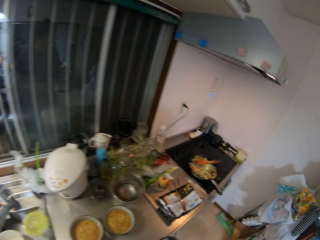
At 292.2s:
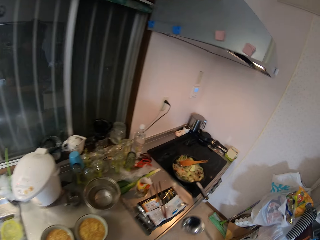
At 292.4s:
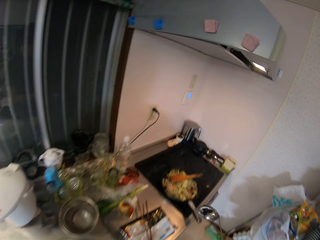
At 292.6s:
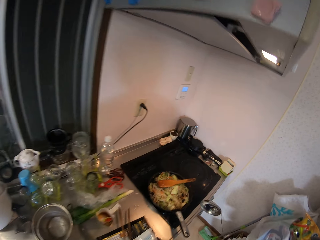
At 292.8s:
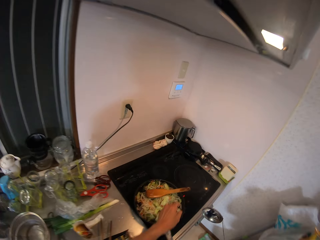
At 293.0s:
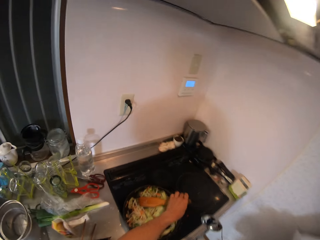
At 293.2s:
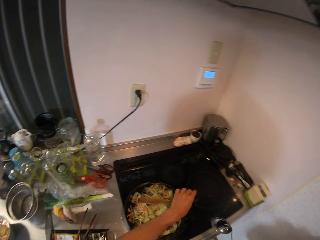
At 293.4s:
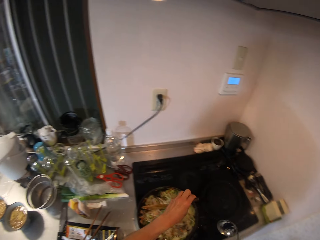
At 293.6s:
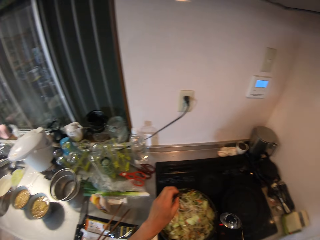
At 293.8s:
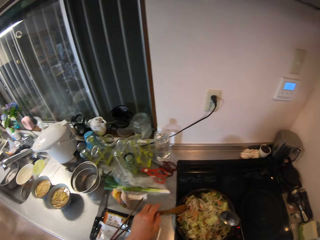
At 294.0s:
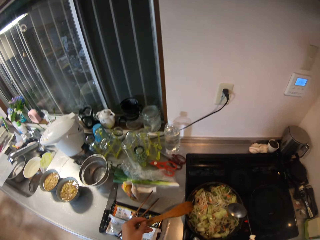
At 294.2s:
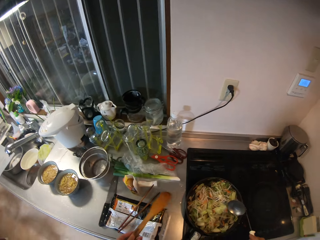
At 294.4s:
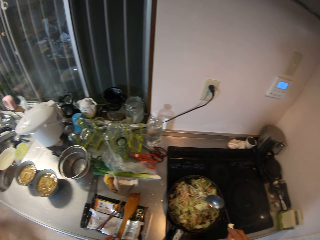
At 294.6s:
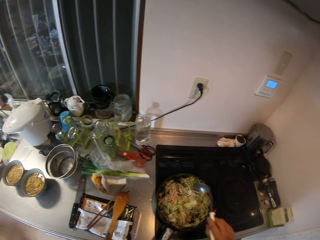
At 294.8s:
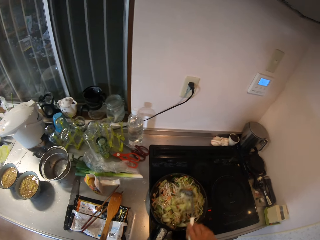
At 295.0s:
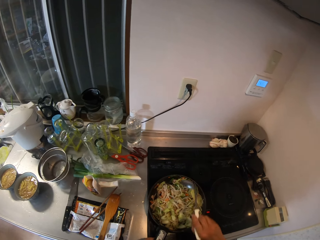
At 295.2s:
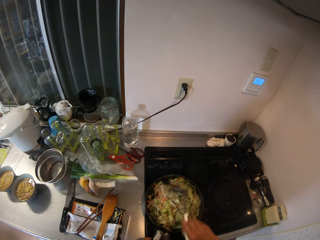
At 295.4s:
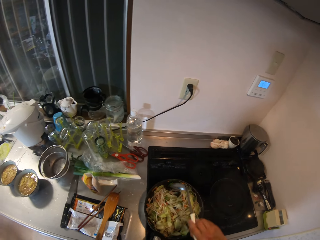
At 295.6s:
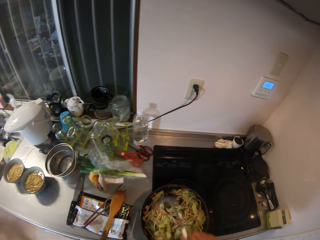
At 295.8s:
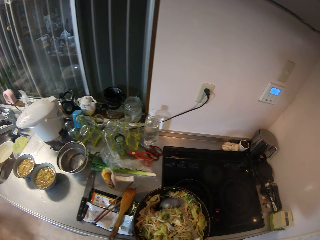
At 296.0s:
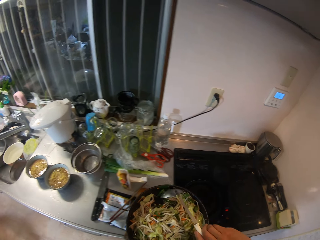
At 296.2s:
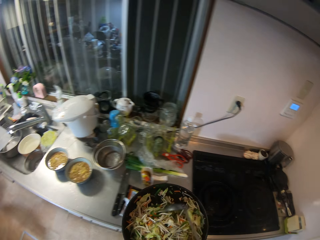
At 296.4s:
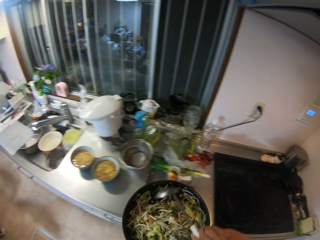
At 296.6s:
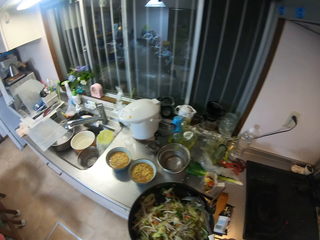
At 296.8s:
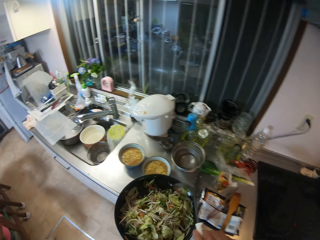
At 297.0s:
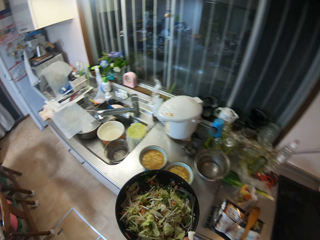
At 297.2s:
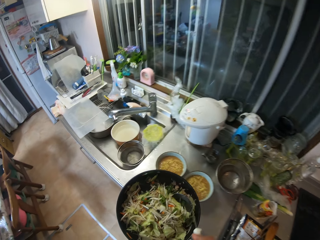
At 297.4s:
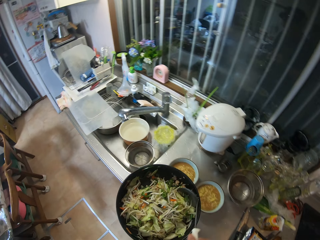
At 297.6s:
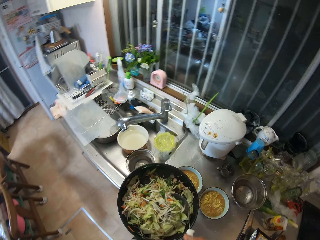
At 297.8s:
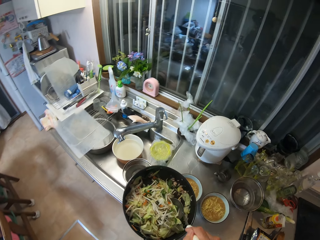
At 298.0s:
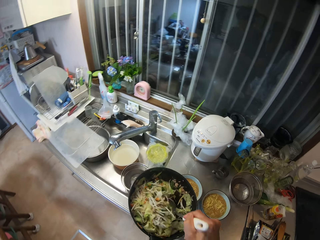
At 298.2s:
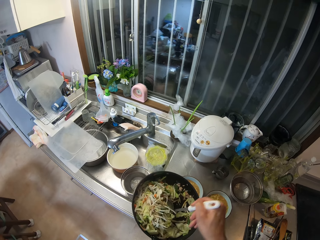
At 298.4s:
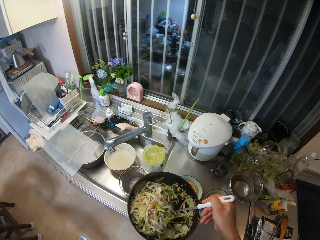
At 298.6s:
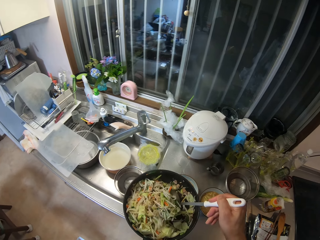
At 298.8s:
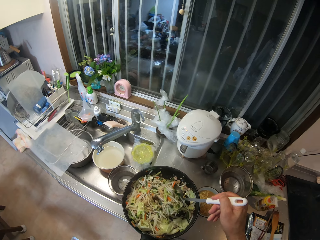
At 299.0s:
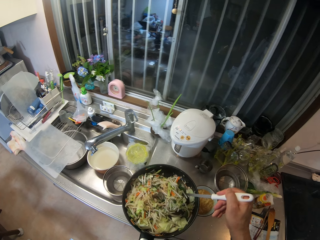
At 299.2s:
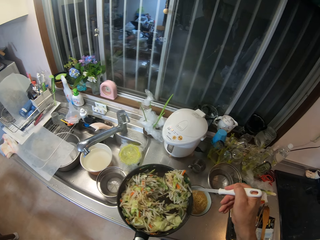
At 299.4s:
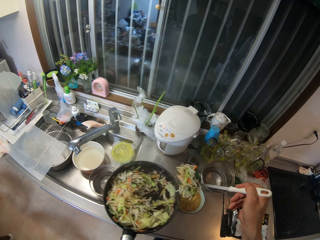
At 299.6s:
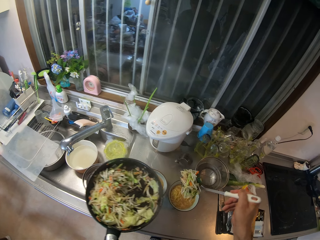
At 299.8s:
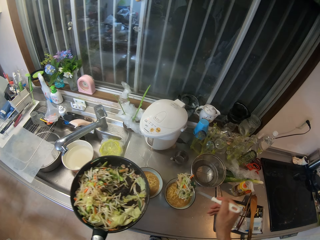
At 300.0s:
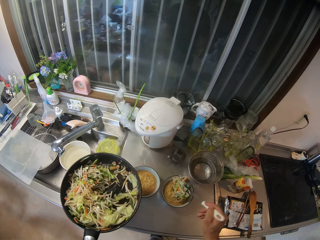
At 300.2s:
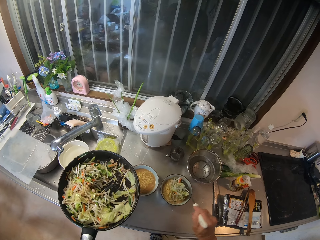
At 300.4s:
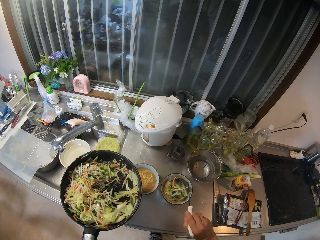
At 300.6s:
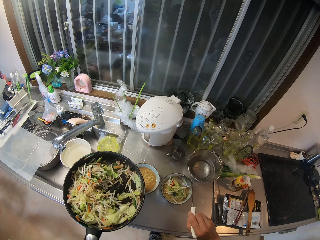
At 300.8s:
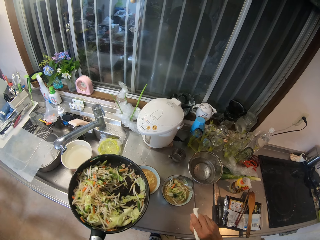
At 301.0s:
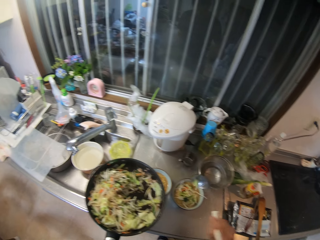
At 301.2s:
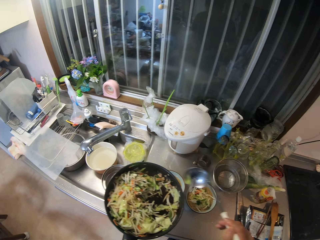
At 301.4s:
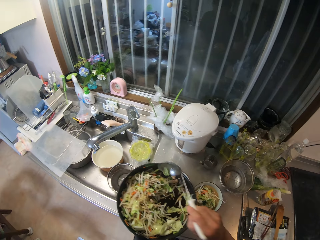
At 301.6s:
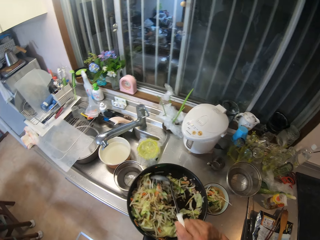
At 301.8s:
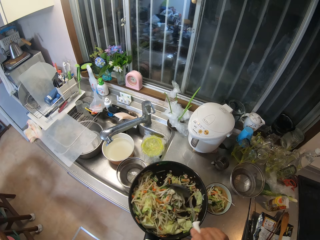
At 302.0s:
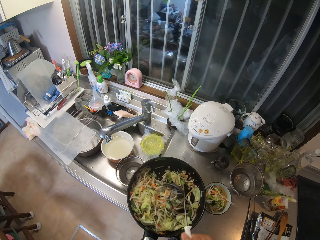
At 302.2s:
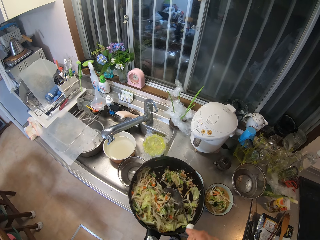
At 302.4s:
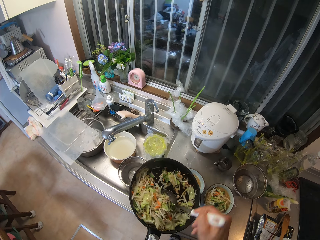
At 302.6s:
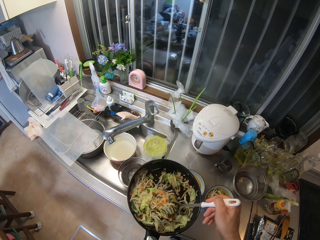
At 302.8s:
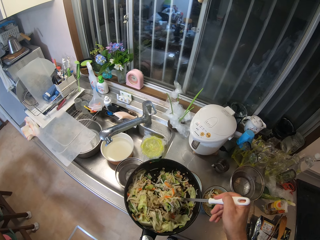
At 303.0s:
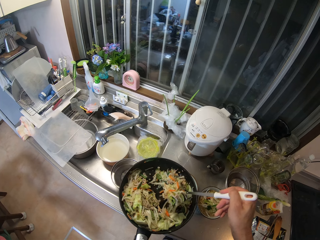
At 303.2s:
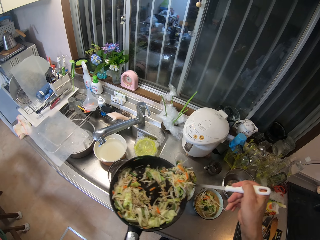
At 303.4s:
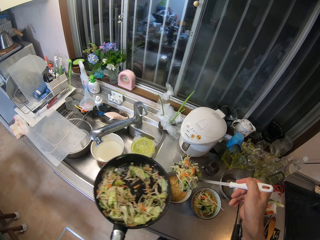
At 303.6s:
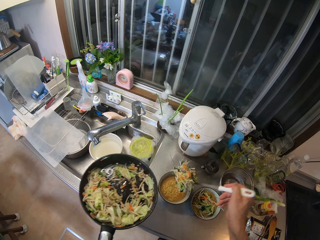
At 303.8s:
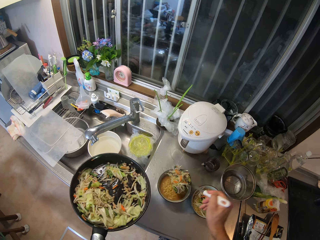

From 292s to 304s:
The camera wearer holds the wooden spatula. She removes the wooden turner from the frying pan. She places the wooden spatula on the table. She stirs the vegetable in the frying pan with the cooking spoon or serving spoon in her right hand. She takes off the frying pan from the cooker. She stirs the food with the serving spoon. She walks around the kitchen. She stirs the food with the serving spoon again. She picks the food. She puts some vegetable in the frying pan into the two soup bowls of noodles. She picks the food with the serving spoon.

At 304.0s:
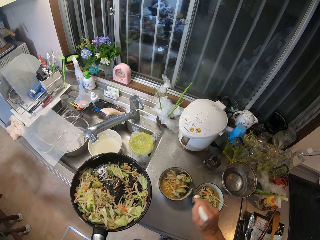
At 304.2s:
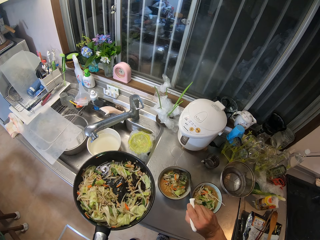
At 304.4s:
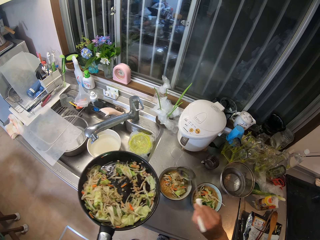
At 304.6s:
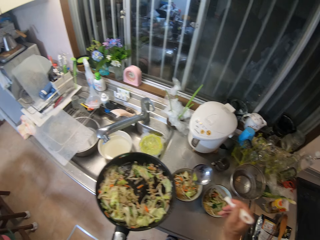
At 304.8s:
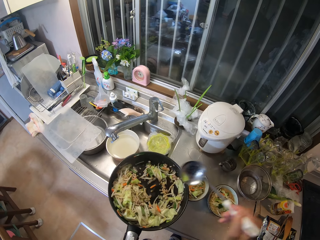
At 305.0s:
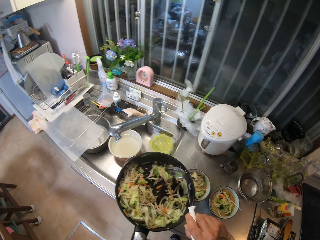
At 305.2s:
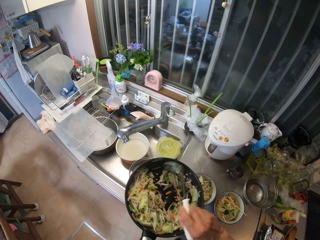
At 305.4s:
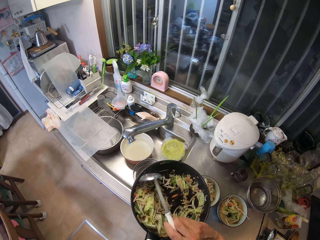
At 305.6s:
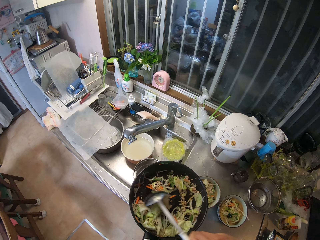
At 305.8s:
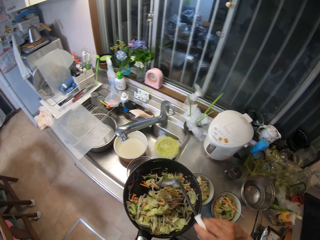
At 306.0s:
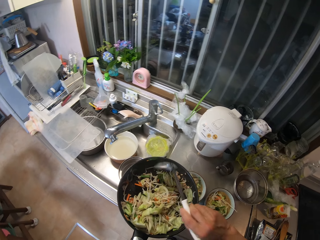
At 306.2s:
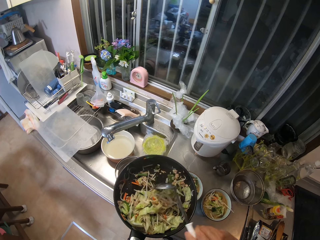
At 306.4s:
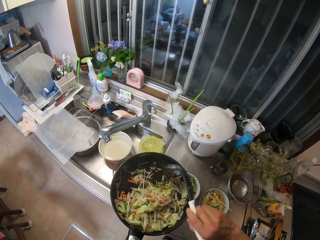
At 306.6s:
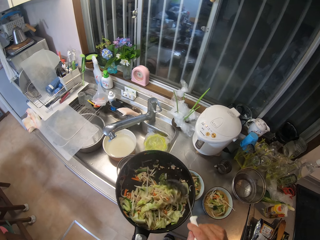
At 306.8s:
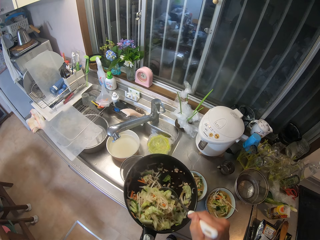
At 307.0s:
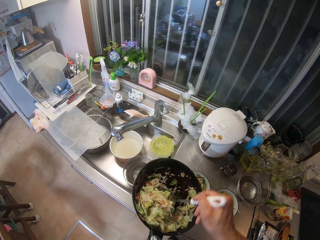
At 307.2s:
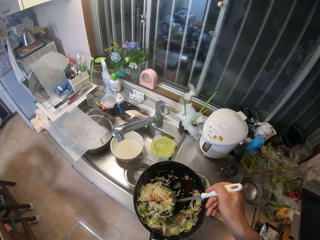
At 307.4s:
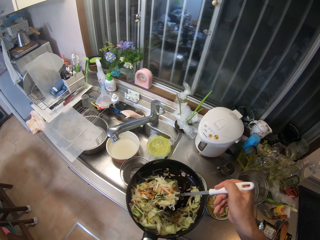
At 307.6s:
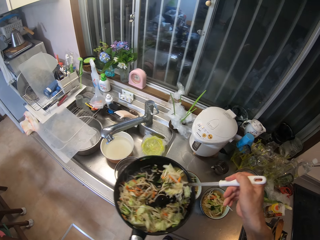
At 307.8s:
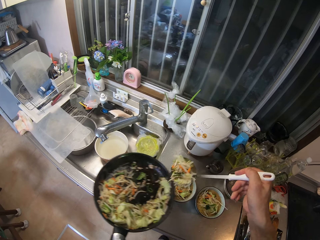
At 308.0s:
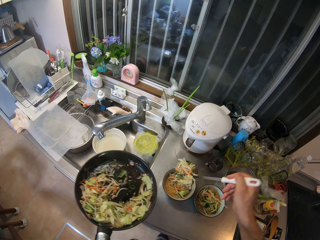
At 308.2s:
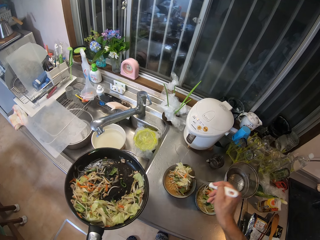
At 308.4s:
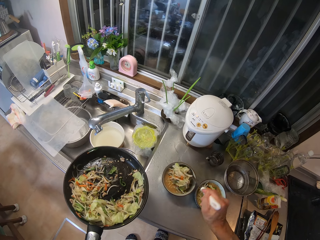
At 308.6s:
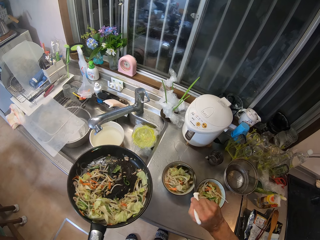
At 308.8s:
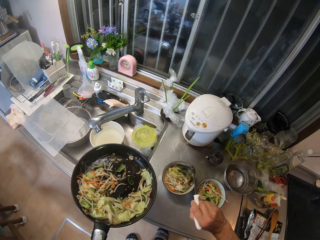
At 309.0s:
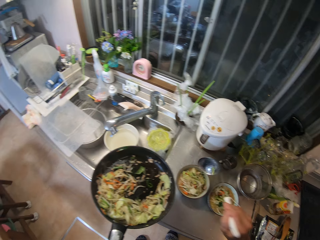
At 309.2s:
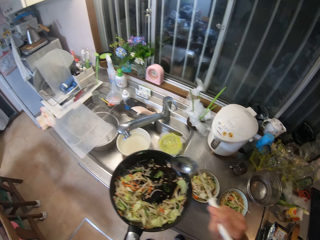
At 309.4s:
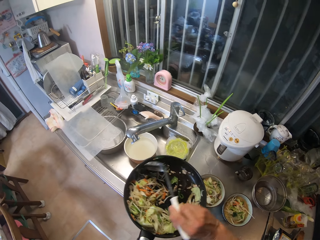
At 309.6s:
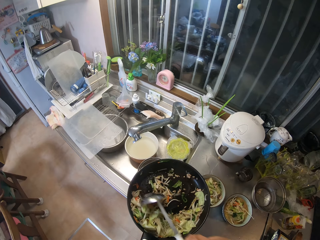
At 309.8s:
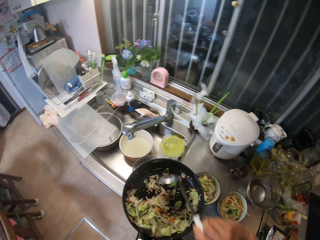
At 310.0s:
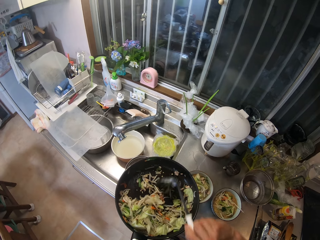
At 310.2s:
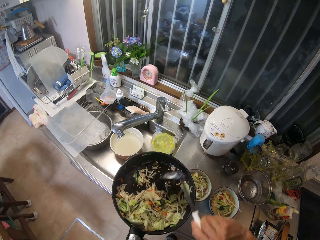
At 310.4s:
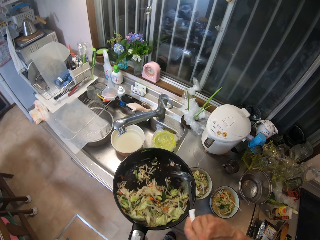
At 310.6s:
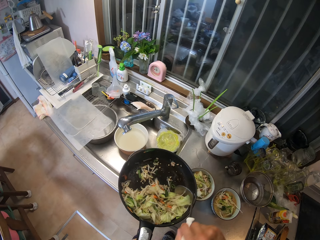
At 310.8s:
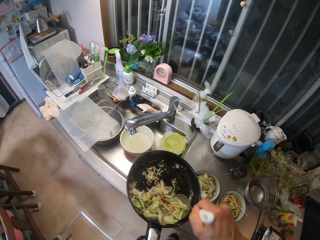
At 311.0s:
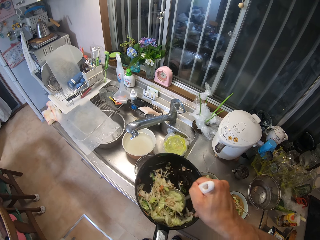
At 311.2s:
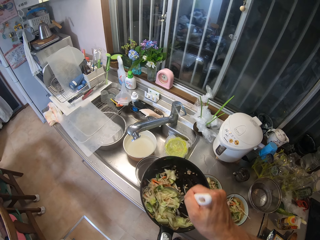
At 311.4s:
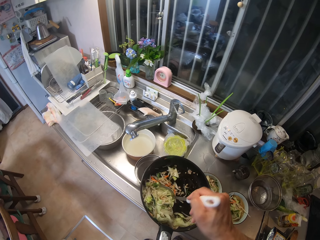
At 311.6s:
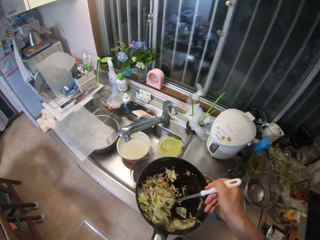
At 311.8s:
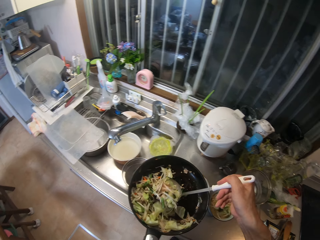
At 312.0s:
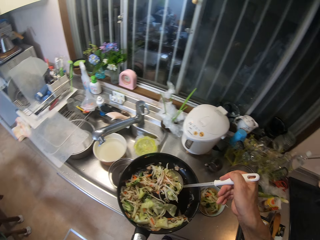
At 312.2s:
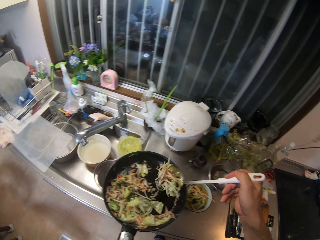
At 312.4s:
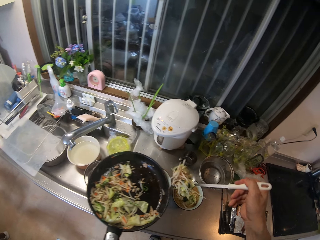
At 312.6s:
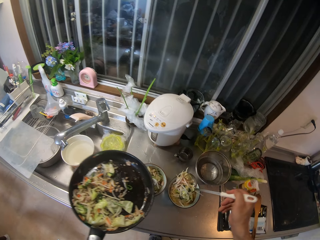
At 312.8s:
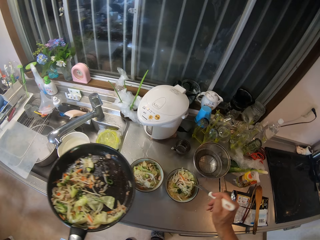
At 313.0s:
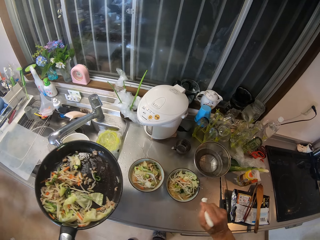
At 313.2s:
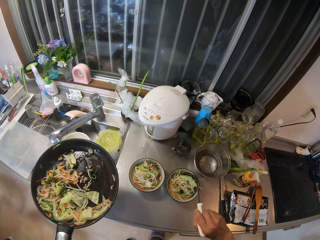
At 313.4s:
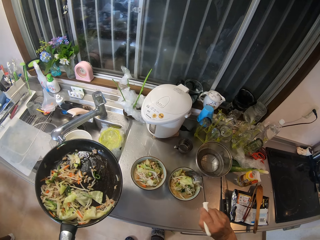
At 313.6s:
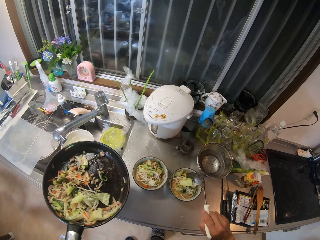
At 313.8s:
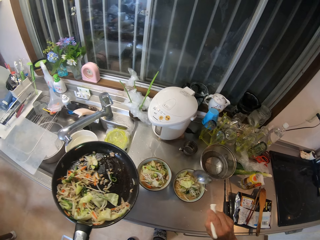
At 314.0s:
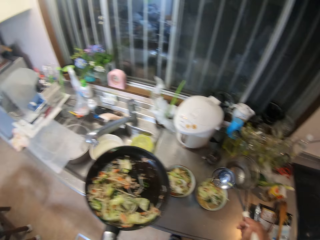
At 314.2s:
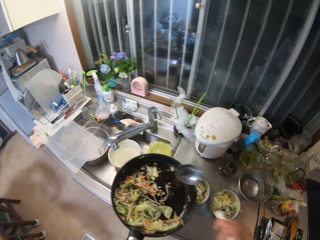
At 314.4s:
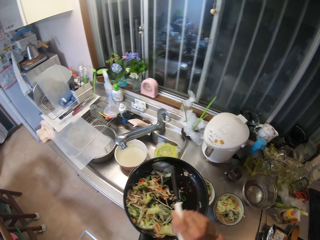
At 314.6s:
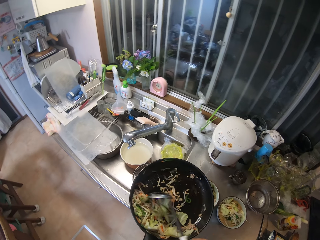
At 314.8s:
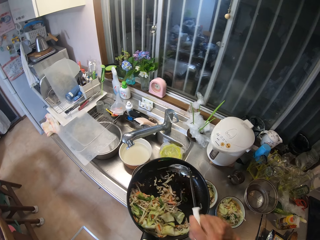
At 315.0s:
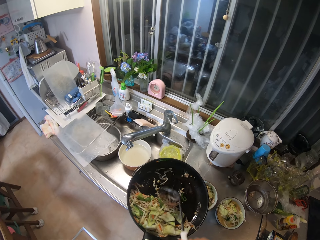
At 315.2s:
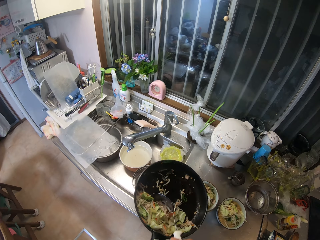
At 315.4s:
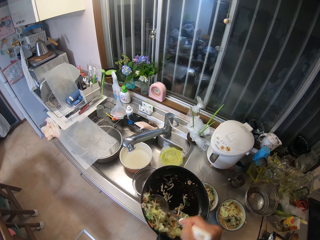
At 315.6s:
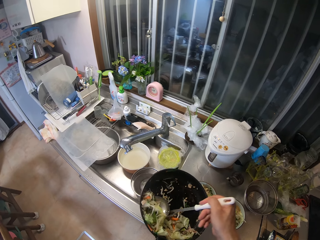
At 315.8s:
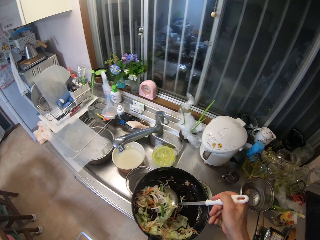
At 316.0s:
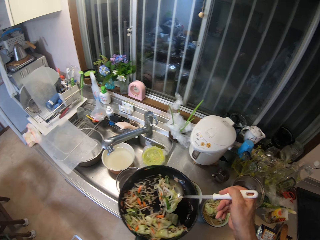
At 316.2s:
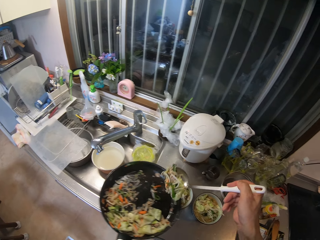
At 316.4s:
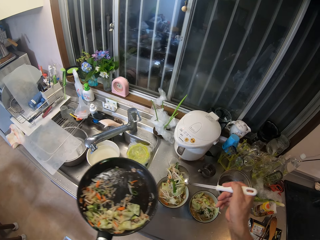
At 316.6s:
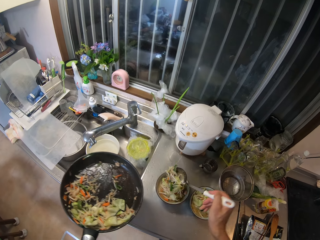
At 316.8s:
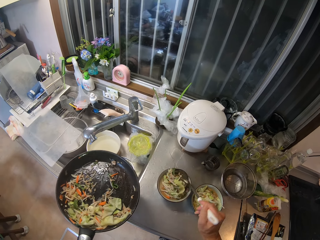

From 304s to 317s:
The camera wearer places the food in the bowl. They pick the food with the serving spoon. They place the food in the bowl. They pick the food with the serving spoon. They place the food in the bowl. They pick the food with the serving spoon.
